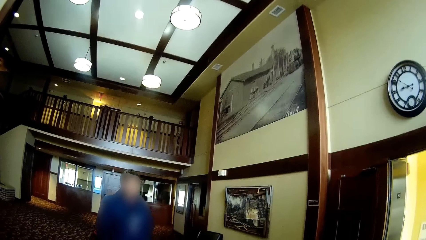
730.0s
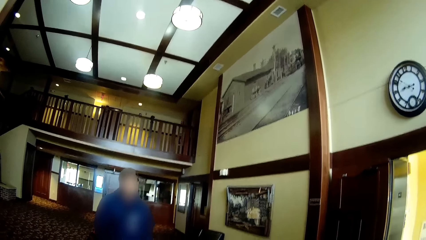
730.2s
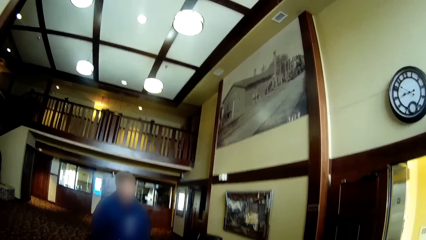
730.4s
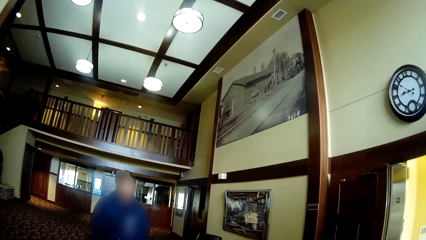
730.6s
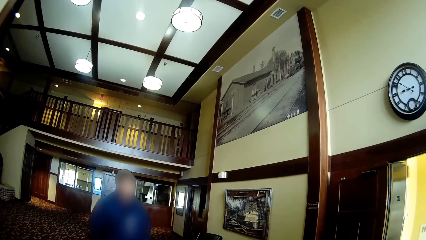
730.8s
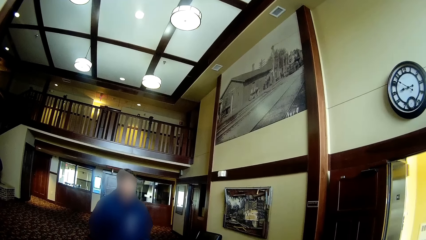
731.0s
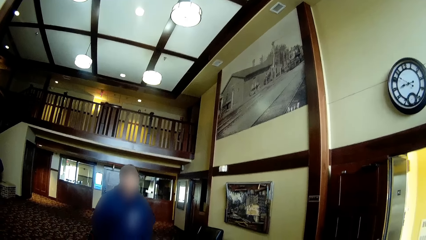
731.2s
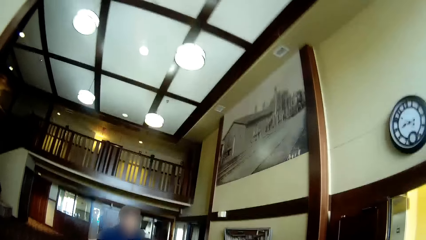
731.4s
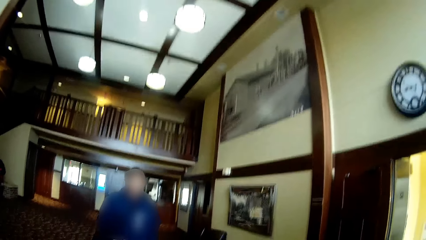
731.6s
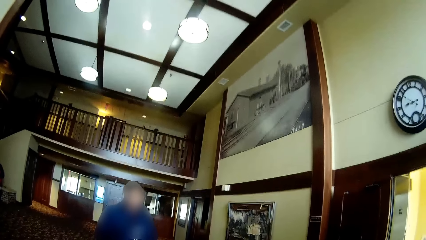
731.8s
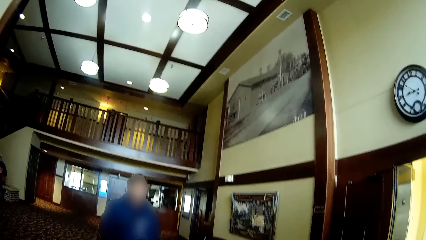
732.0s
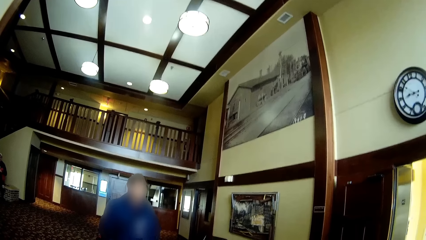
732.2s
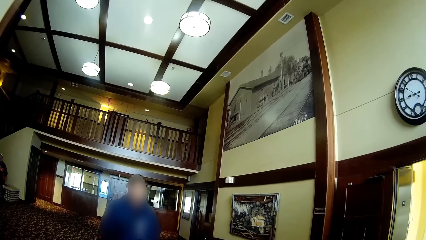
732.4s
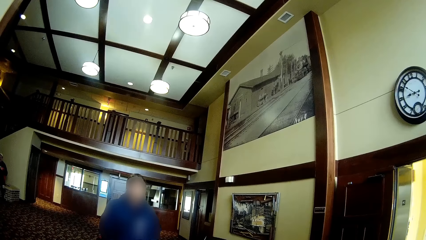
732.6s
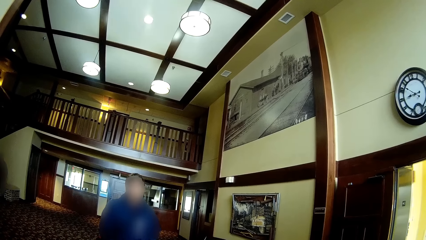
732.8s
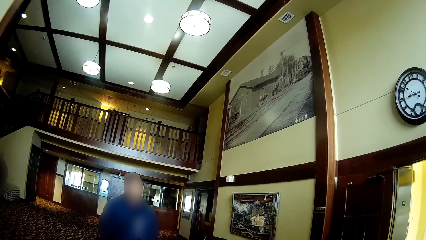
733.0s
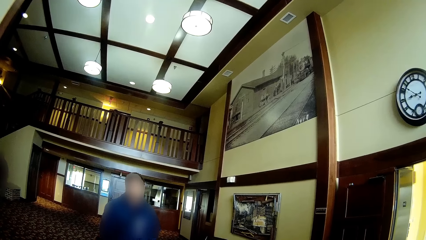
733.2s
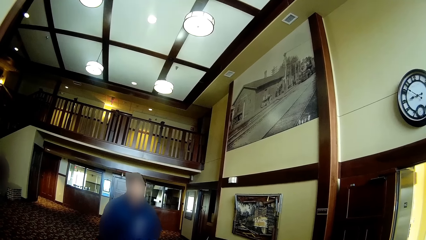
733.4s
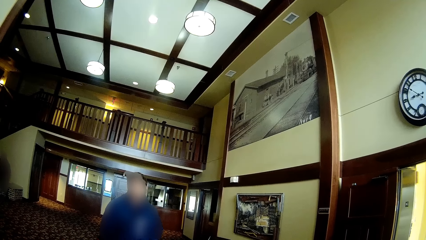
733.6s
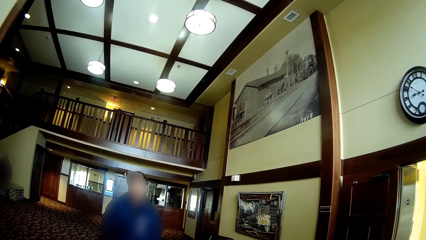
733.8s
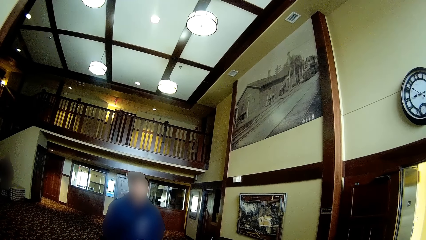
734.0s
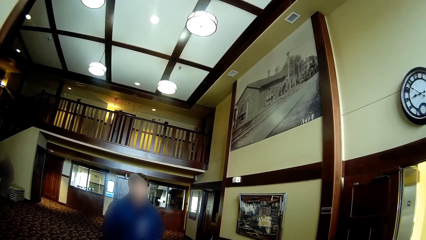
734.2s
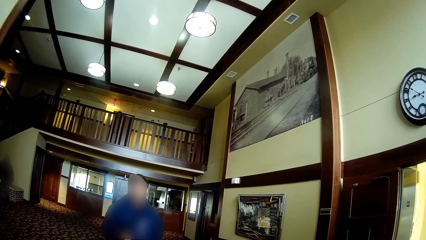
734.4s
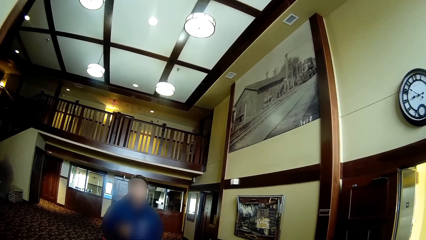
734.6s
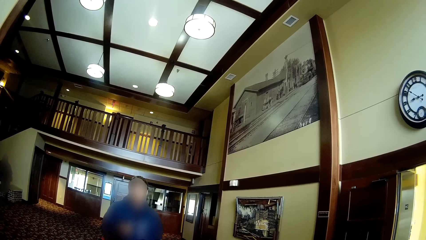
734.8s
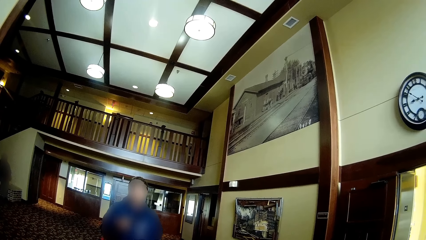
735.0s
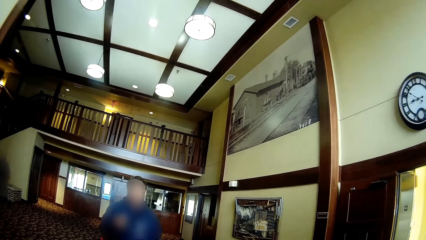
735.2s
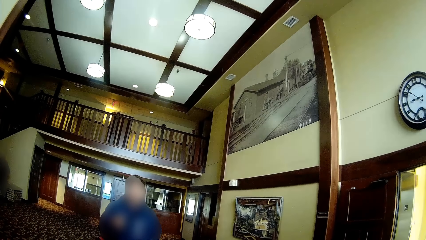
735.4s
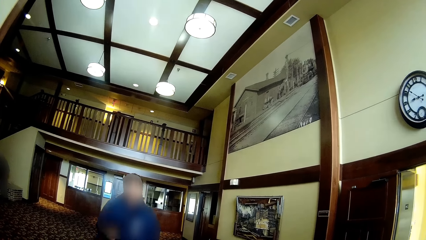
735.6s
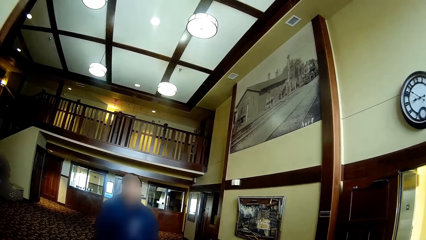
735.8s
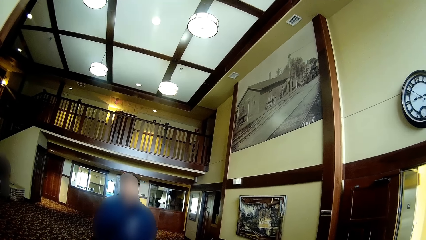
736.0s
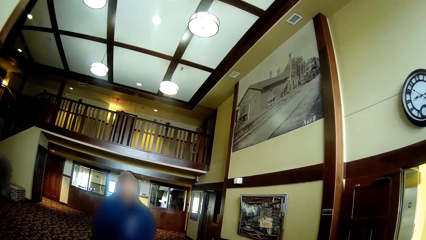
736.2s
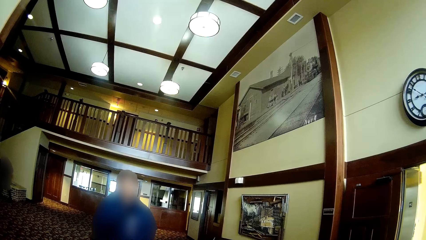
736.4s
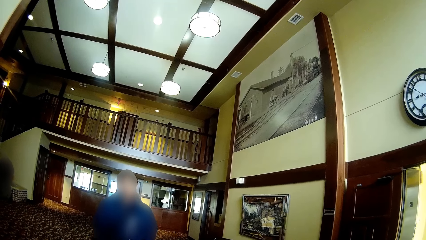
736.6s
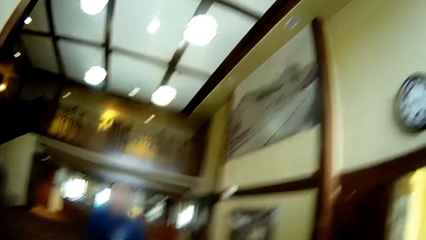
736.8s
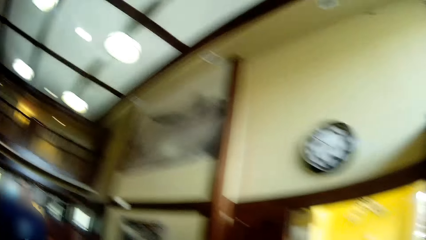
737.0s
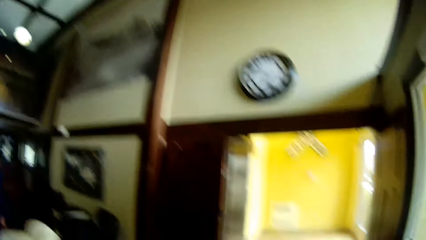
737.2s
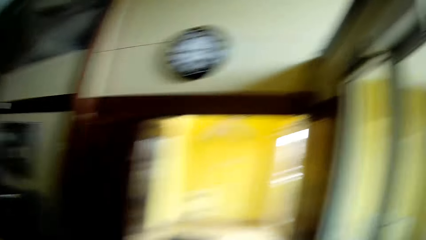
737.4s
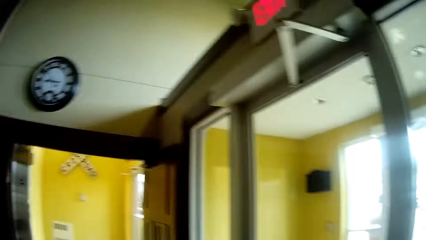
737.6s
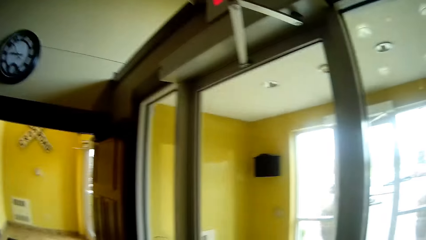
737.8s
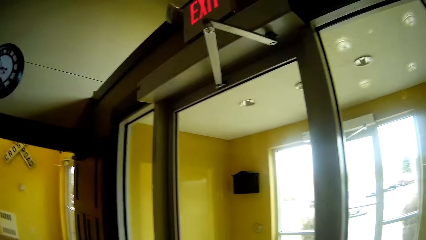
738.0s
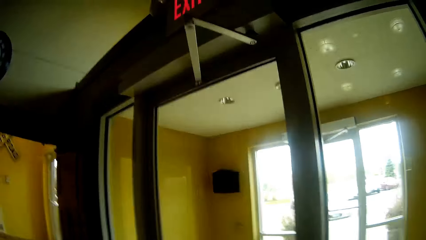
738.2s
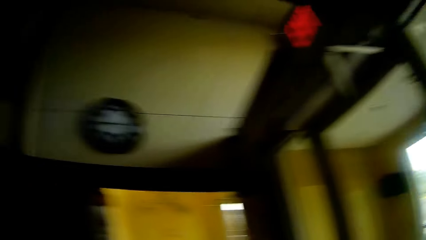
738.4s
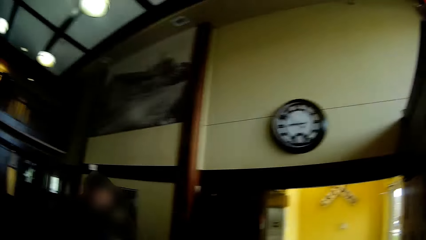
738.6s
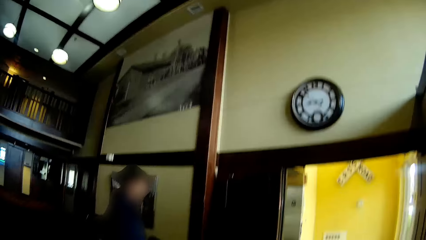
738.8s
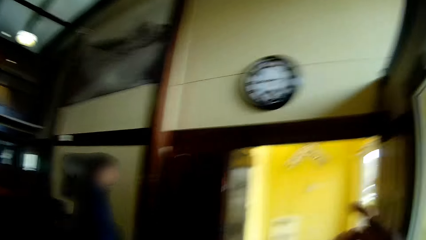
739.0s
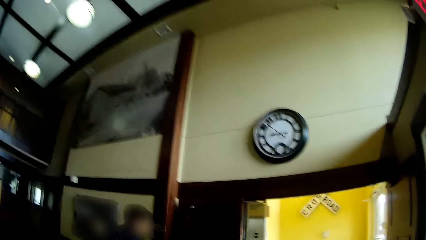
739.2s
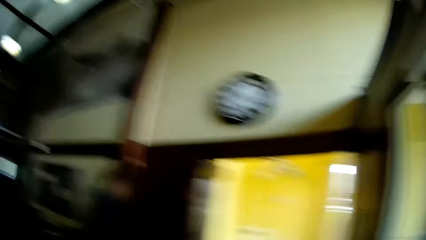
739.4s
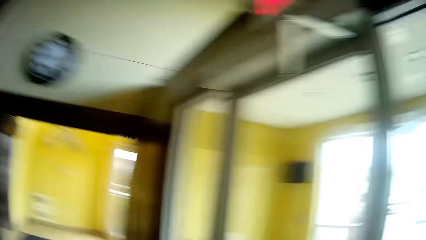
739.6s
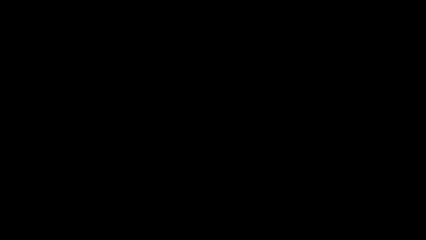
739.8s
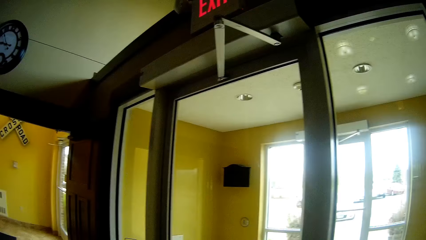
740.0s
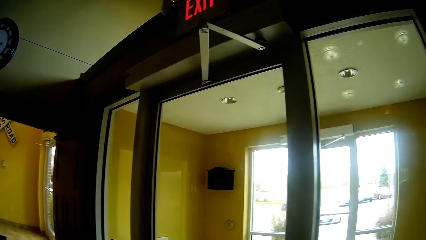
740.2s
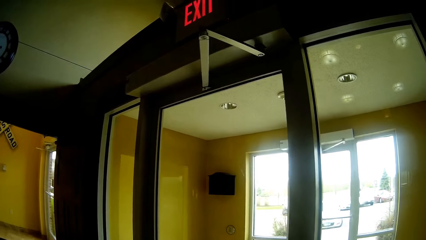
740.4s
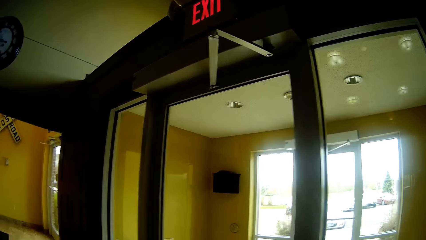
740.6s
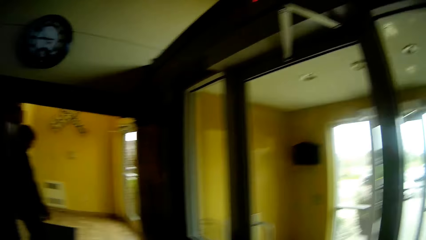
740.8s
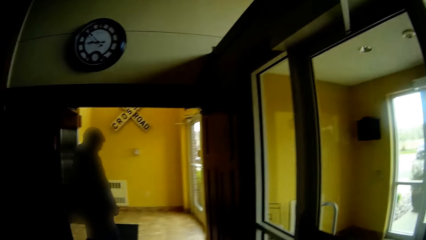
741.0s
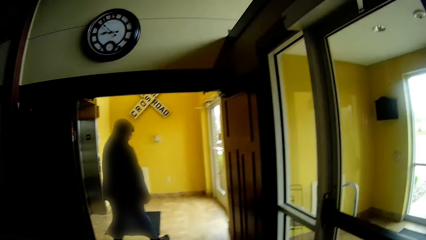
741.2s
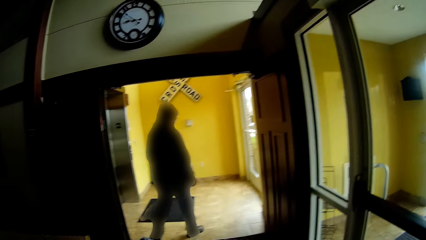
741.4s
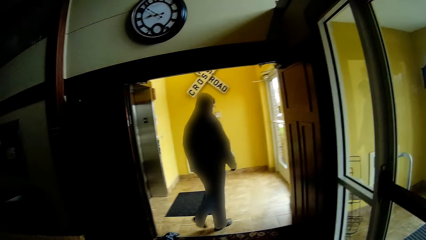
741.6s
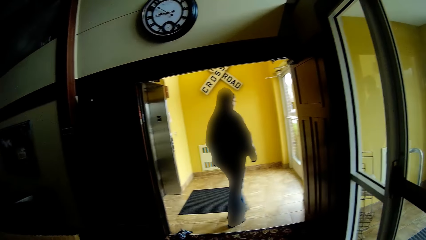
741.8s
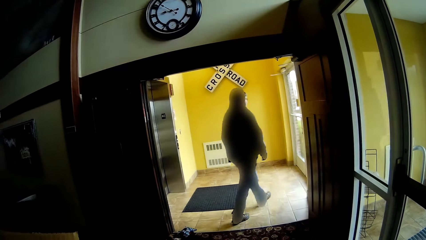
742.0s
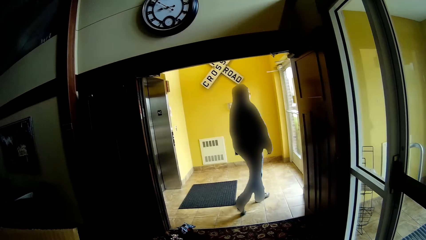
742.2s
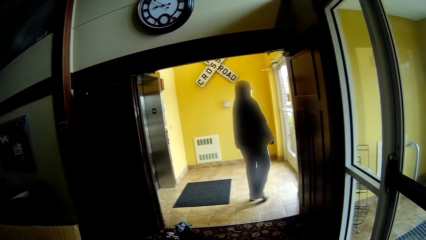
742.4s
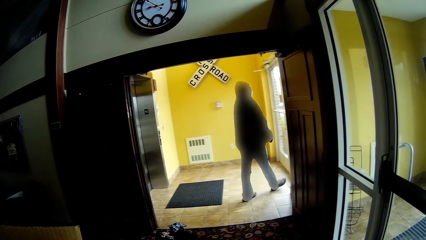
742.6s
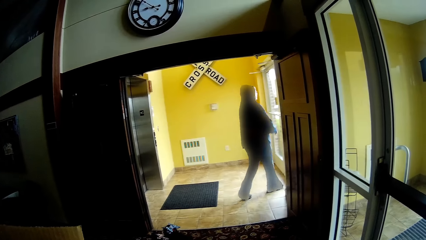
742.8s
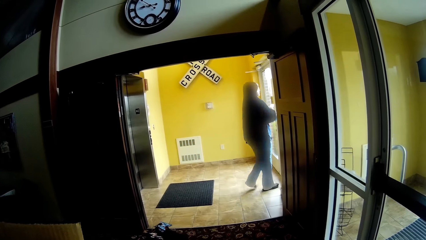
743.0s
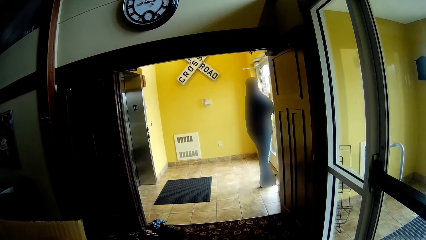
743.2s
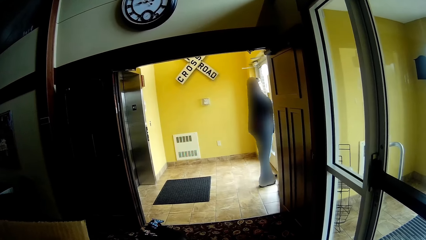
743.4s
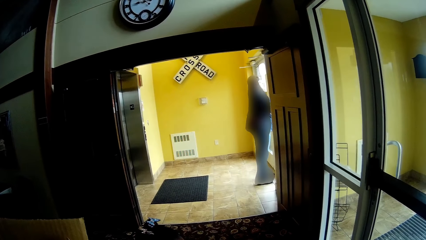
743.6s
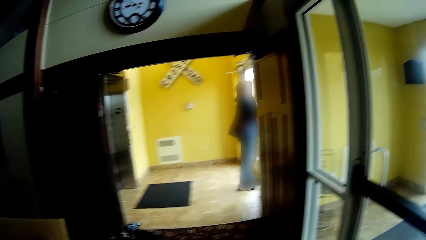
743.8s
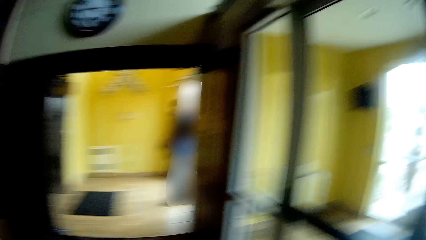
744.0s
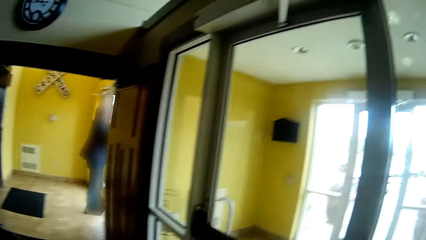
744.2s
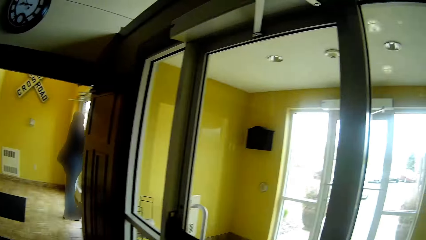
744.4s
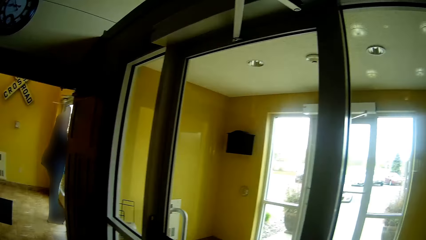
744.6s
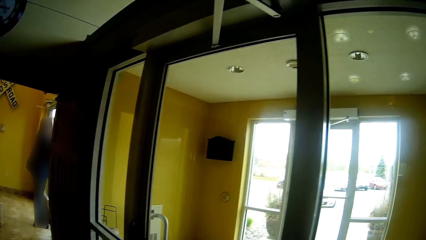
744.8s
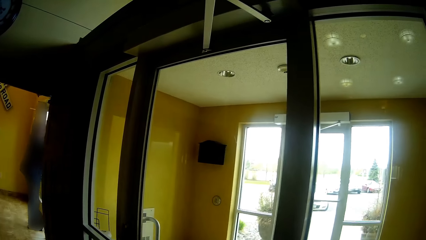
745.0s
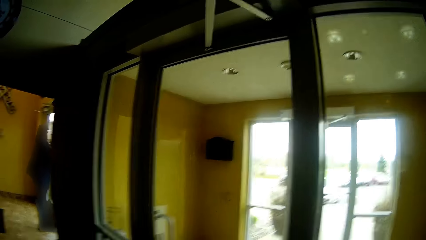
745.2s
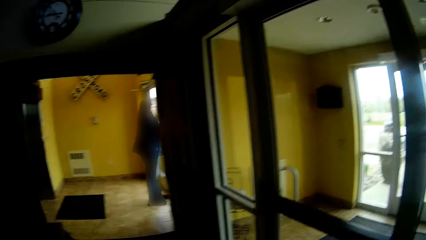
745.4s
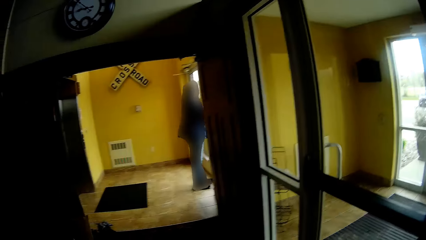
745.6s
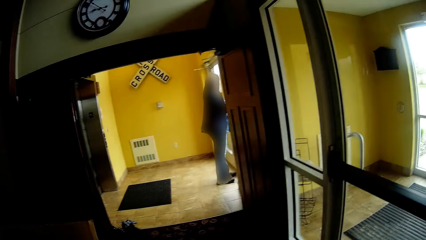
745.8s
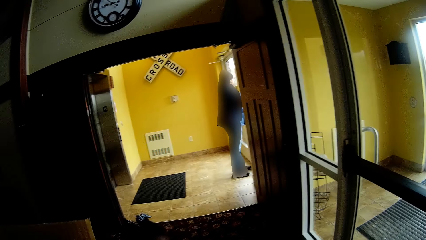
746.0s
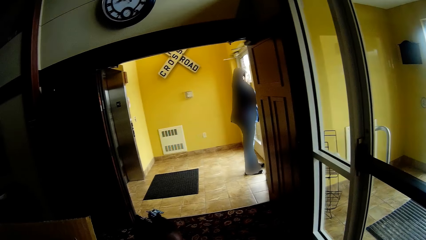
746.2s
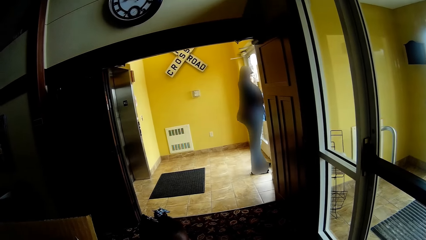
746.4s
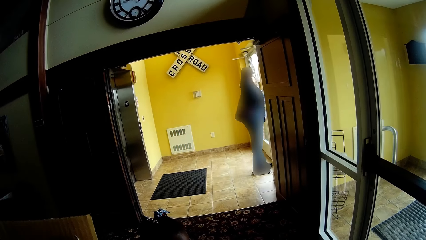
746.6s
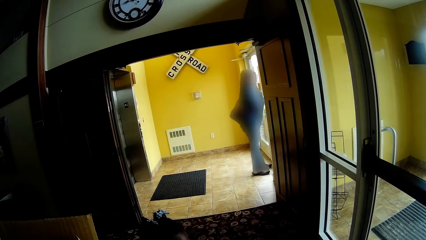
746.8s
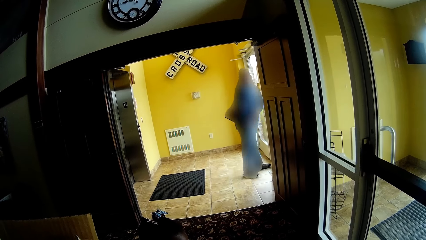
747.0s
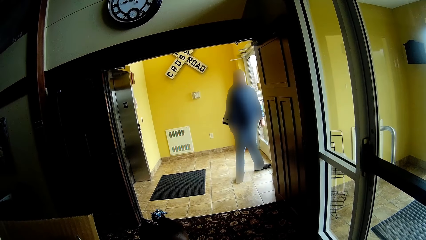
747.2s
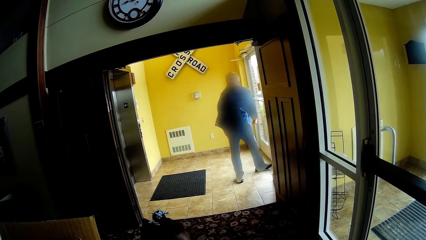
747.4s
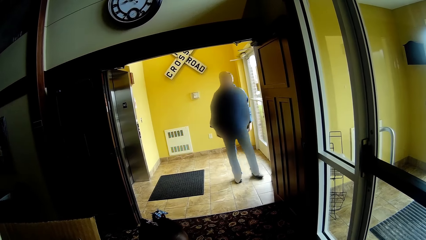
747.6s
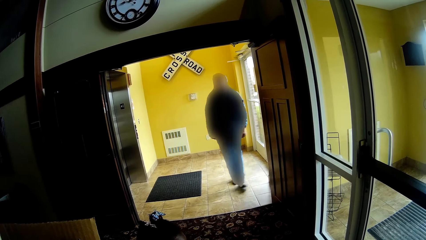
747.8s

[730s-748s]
The man walks outside the room. The camera wearer talks to a baby.
